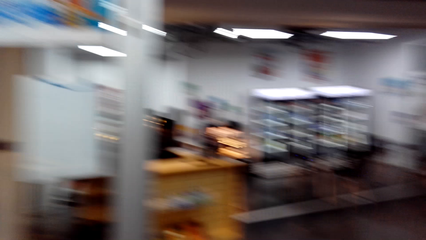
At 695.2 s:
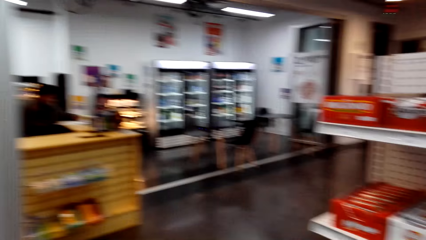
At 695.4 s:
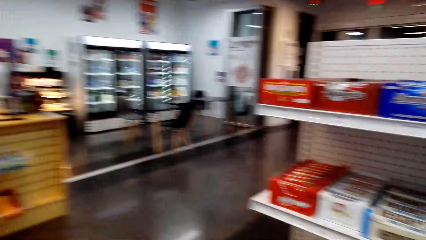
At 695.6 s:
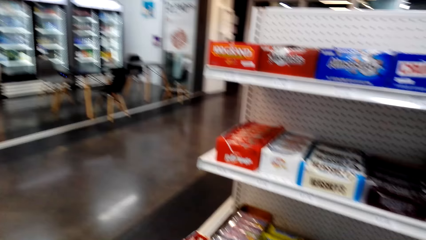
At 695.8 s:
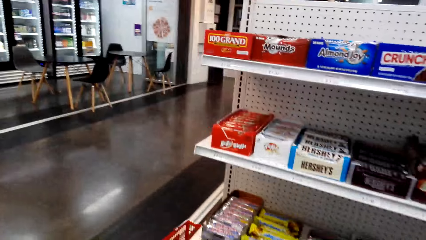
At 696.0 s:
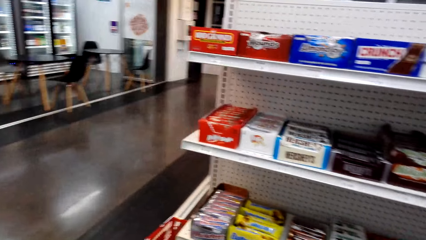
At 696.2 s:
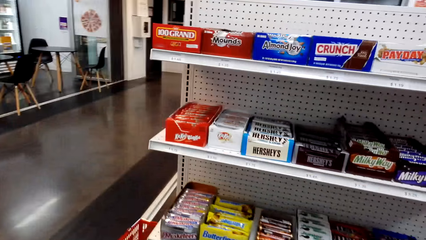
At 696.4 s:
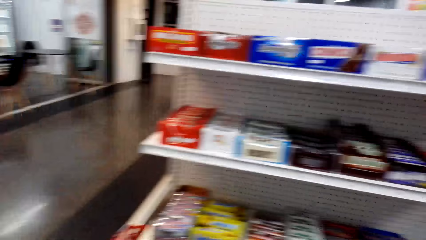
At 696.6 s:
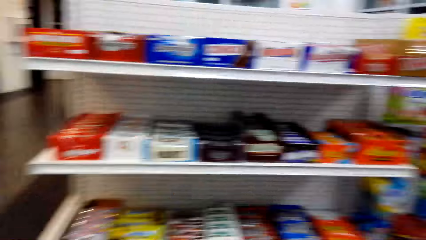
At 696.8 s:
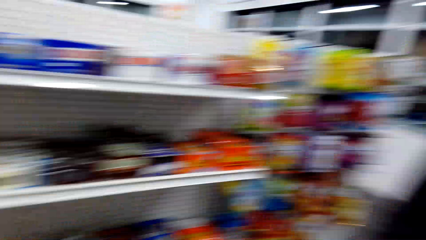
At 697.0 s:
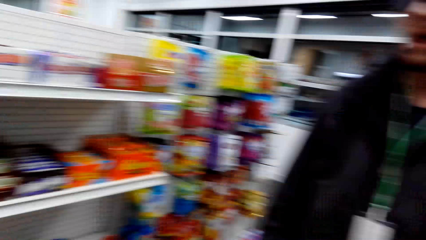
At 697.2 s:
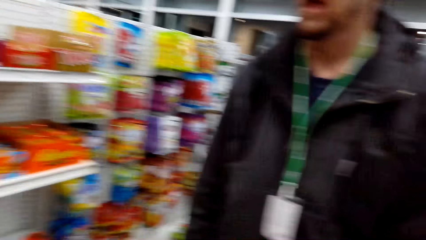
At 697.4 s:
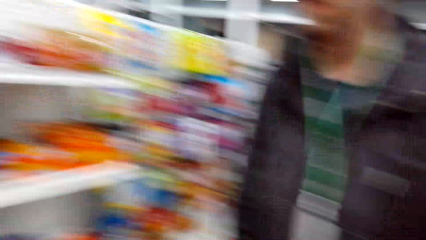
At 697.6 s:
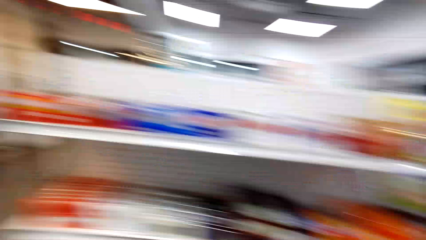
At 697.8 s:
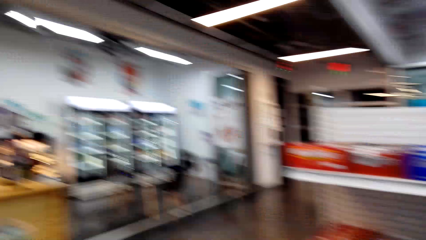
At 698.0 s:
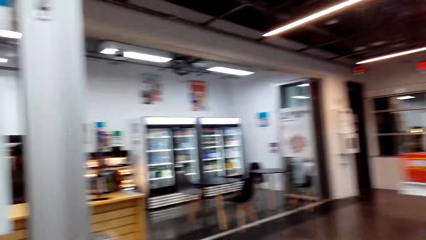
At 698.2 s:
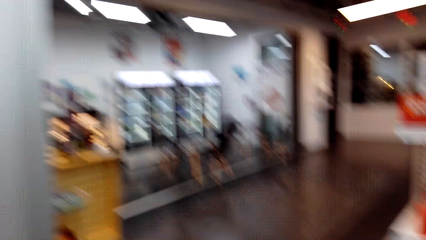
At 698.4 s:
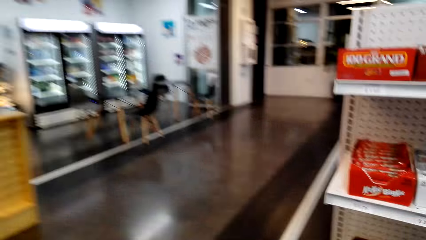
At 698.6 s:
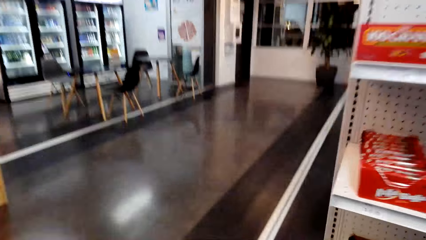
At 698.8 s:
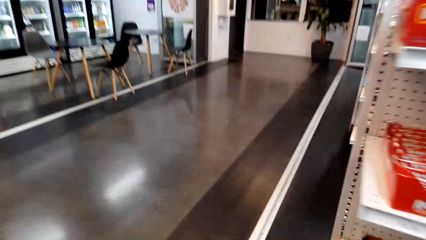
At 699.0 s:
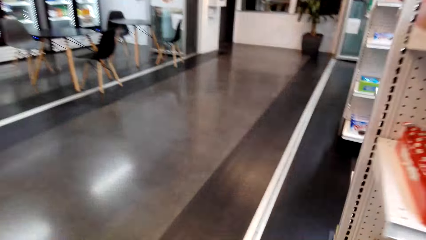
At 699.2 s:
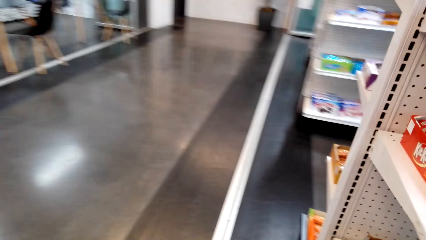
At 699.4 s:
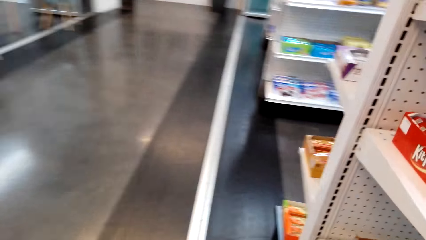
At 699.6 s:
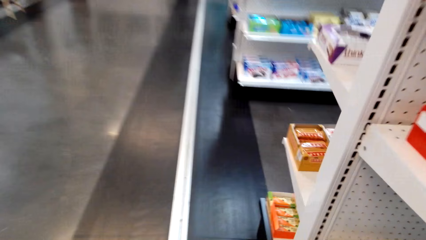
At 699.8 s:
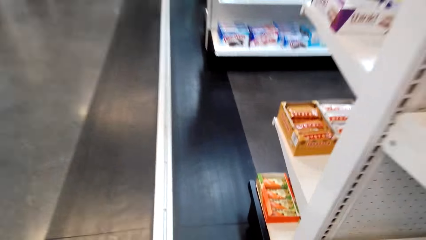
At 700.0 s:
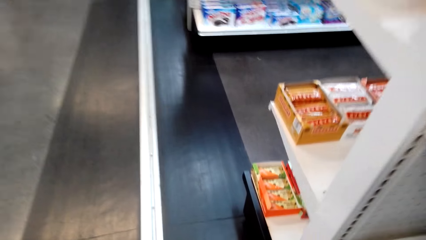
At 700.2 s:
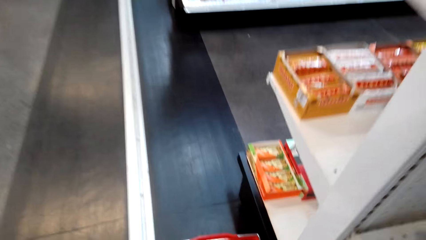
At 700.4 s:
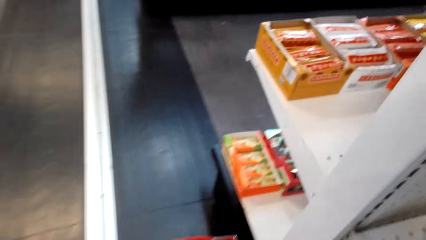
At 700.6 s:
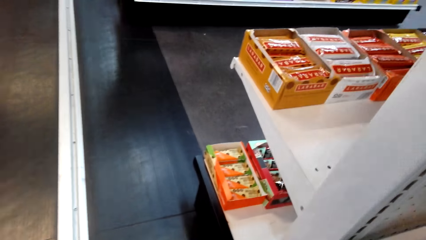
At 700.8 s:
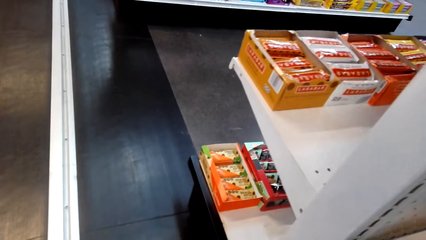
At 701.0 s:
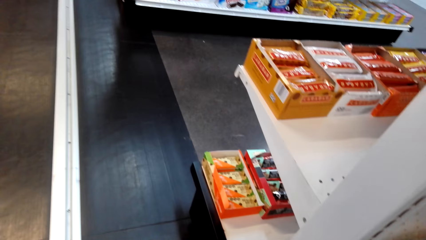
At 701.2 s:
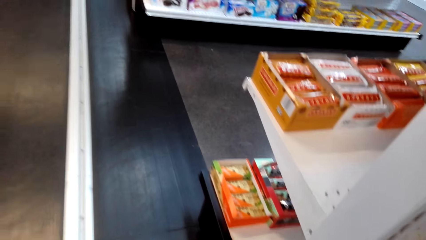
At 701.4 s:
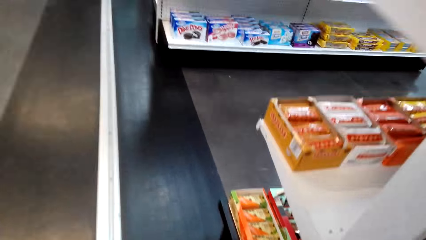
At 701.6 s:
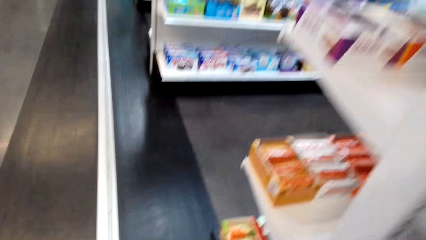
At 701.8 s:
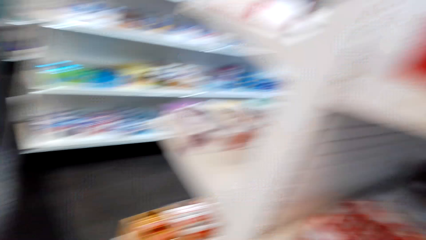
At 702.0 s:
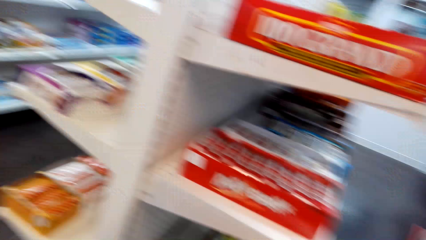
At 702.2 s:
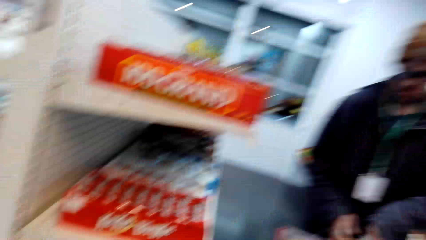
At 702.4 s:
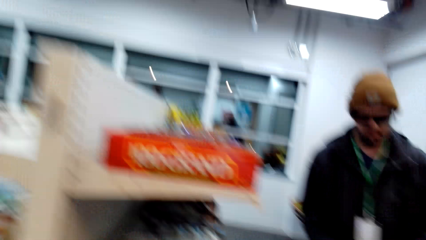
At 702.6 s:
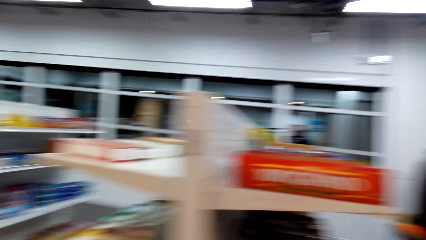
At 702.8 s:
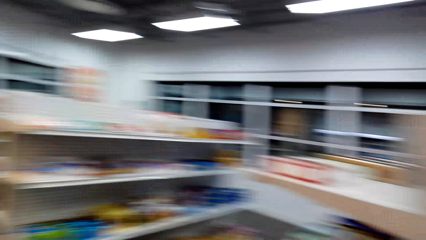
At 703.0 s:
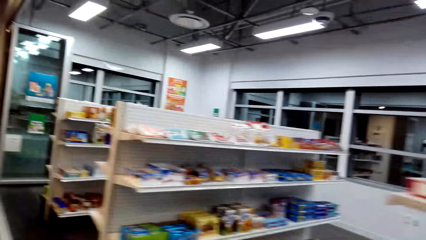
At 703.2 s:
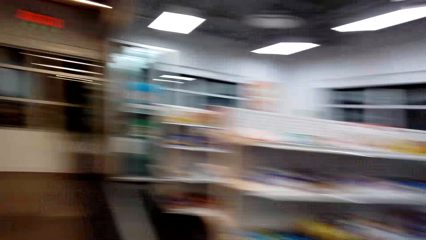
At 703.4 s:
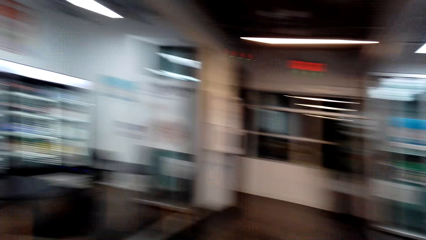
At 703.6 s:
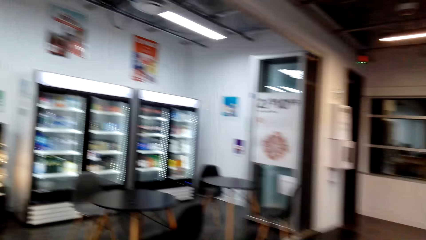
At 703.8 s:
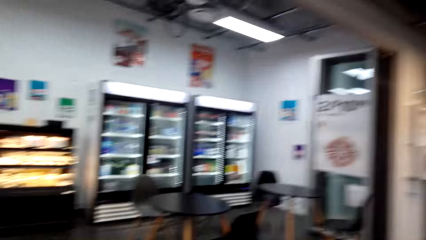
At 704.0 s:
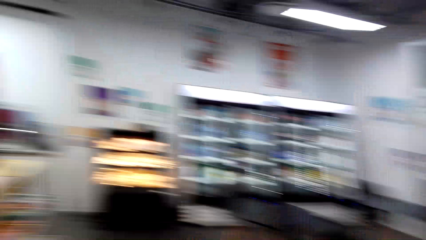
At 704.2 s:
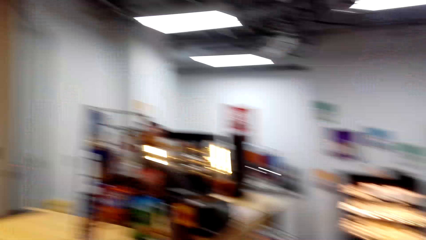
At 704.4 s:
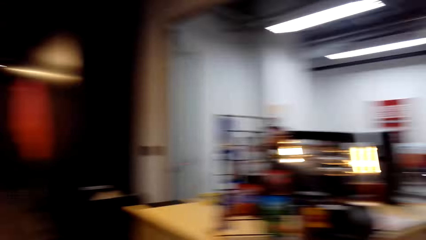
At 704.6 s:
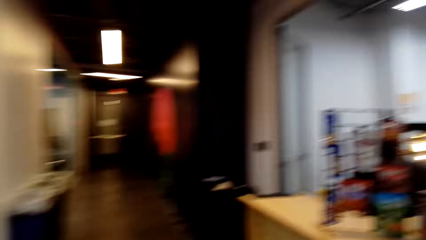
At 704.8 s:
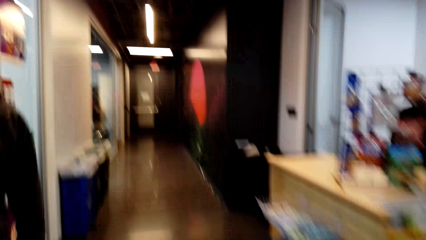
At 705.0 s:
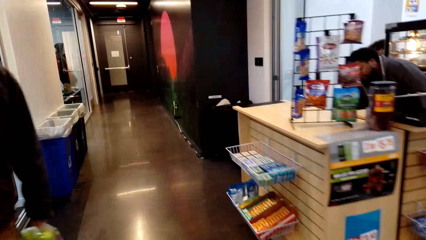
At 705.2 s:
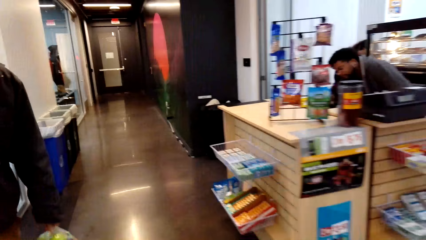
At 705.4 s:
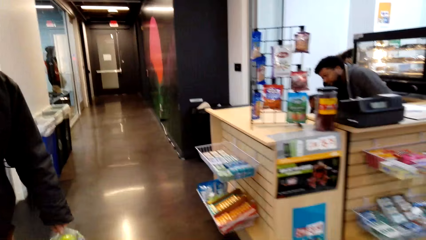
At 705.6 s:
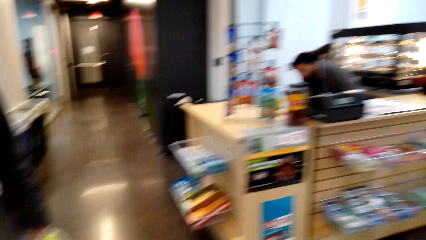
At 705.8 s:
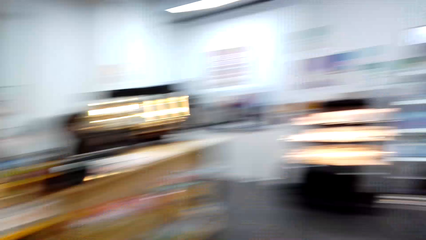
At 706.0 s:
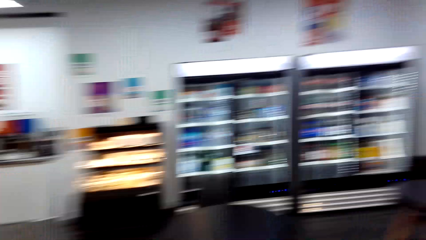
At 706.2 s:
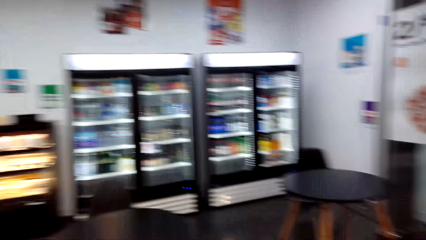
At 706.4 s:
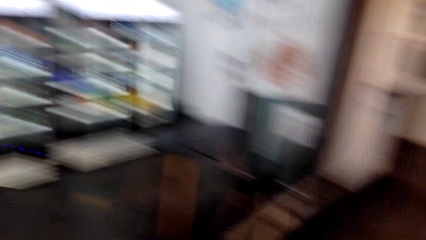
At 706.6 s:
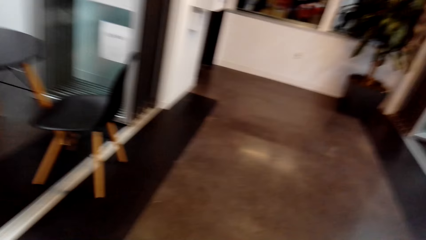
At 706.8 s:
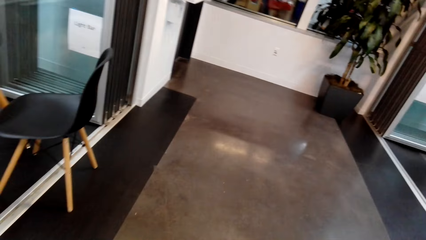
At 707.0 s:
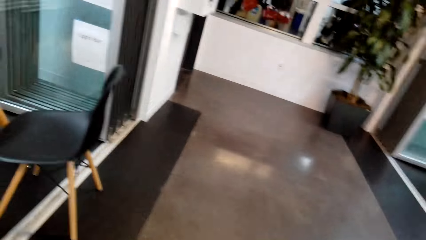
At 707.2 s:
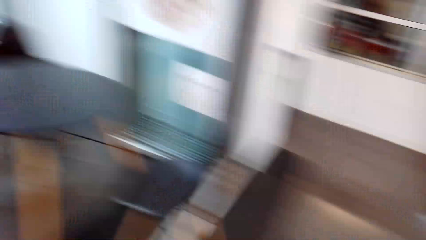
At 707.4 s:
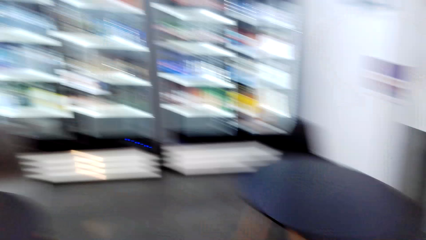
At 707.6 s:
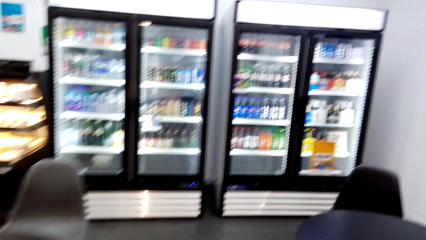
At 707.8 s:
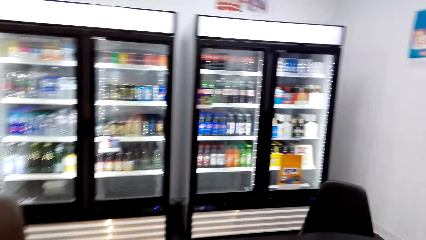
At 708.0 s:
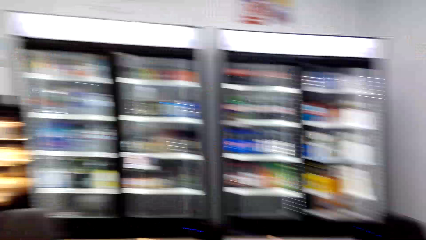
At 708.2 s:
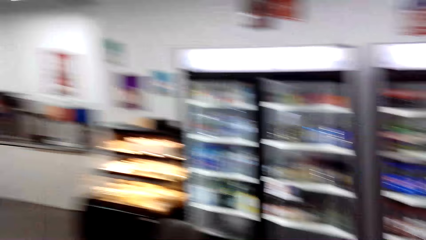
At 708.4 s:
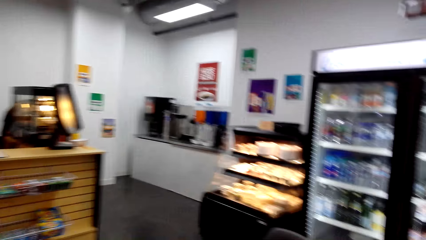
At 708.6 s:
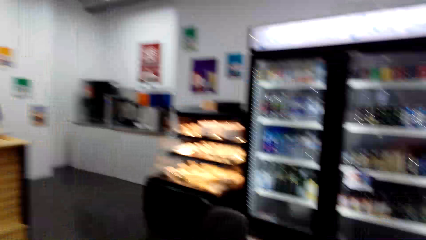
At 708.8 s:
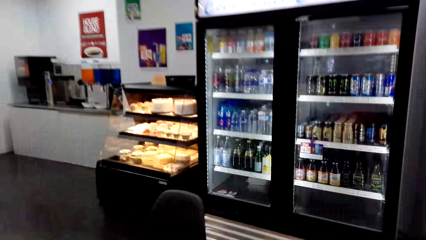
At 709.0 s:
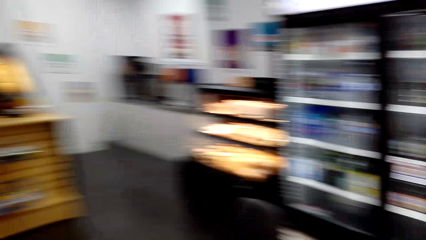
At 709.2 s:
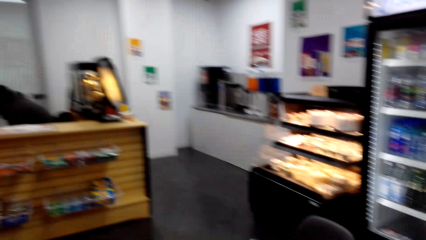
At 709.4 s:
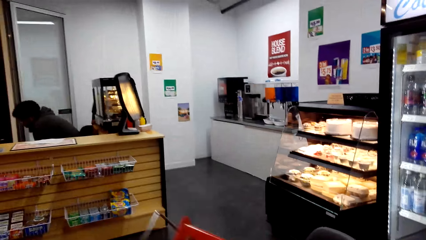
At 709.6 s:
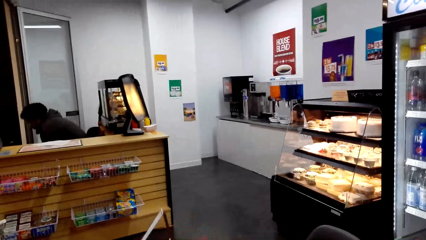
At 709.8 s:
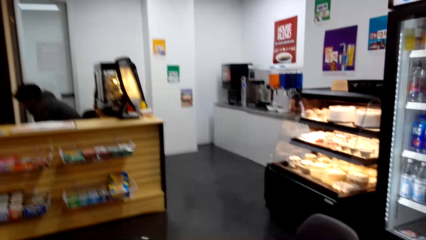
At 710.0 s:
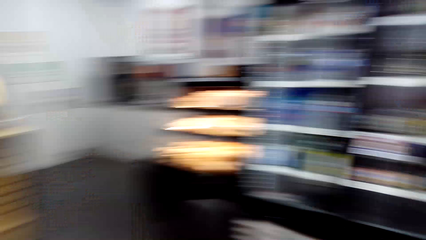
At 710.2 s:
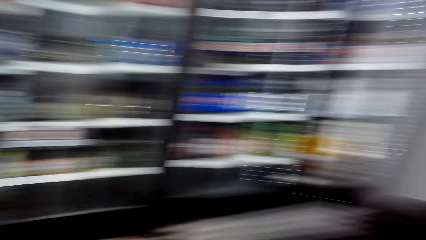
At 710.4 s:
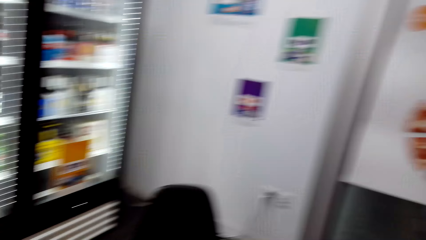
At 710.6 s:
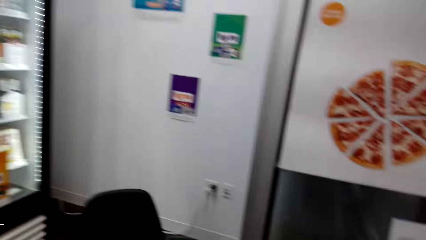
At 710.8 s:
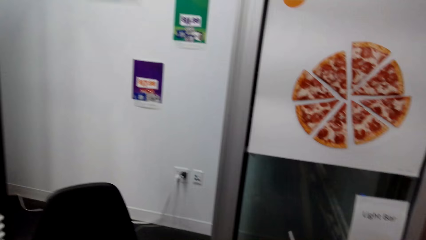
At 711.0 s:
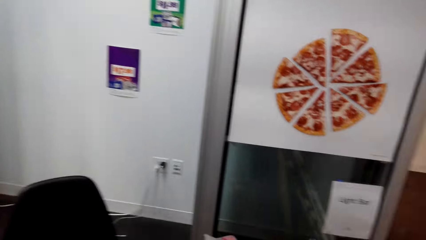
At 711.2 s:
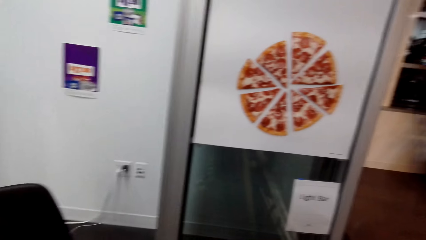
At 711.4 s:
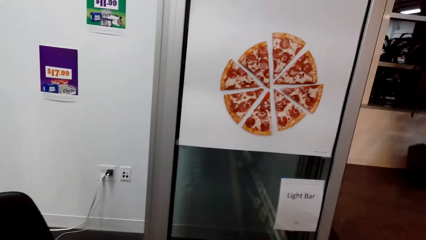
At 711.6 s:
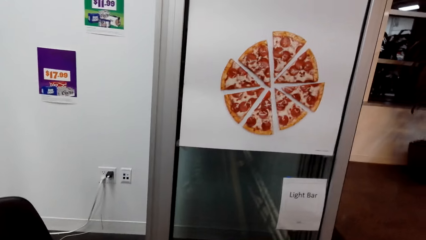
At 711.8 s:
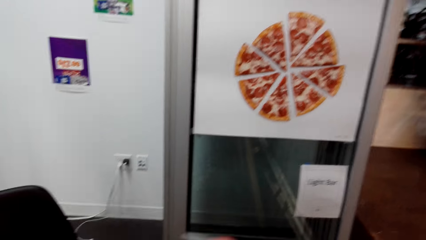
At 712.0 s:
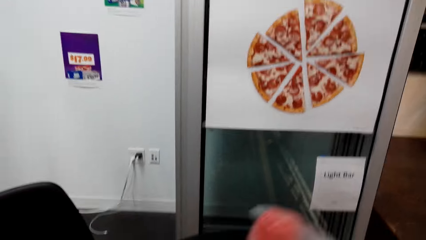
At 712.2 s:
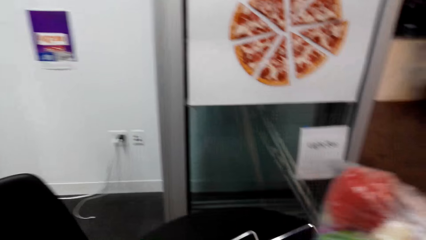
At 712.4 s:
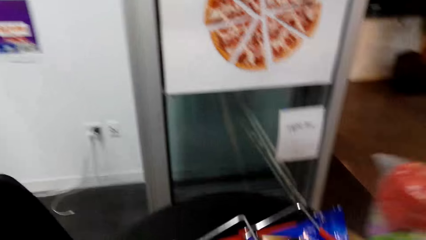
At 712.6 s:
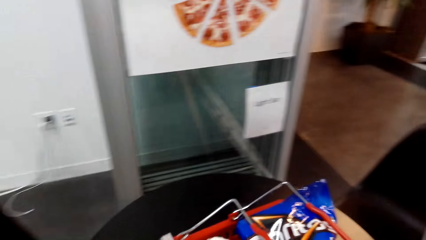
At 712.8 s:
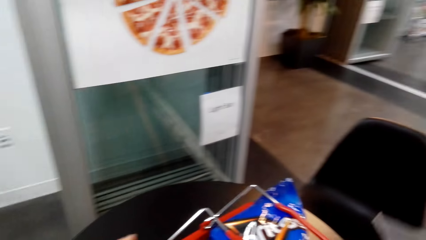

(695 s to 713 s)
The camera wearer looks around the room. They walk around the room. They walk around. They place a basket on the table.
